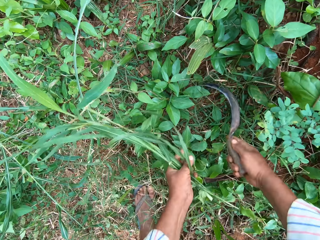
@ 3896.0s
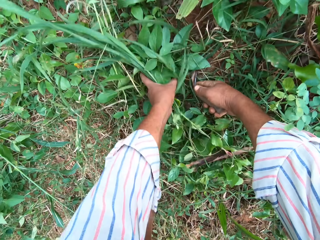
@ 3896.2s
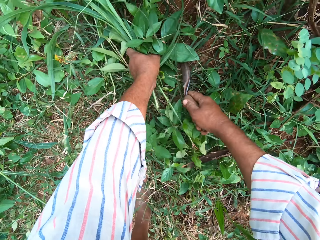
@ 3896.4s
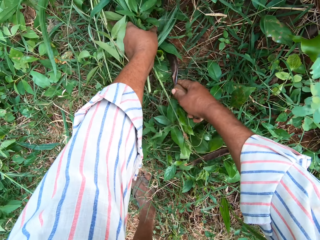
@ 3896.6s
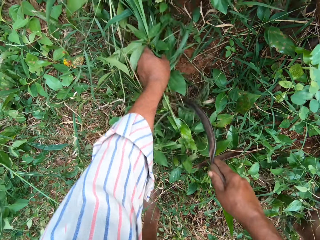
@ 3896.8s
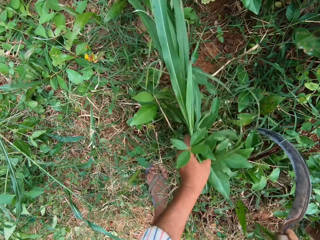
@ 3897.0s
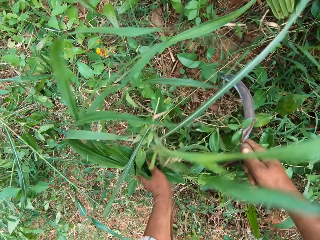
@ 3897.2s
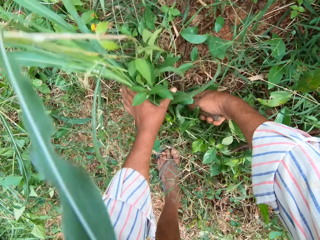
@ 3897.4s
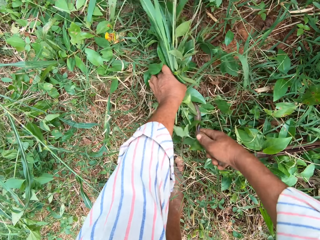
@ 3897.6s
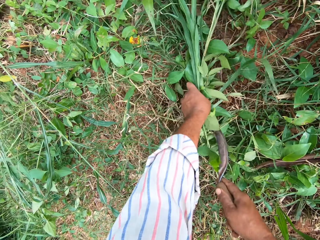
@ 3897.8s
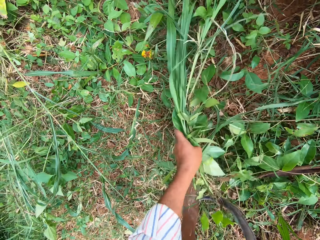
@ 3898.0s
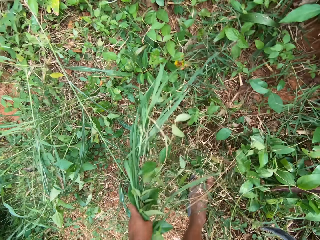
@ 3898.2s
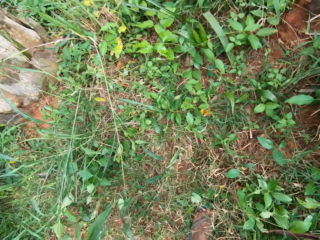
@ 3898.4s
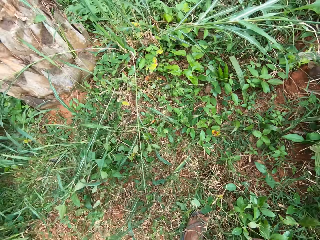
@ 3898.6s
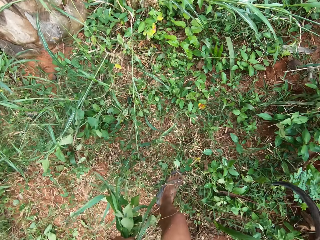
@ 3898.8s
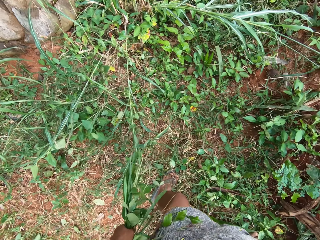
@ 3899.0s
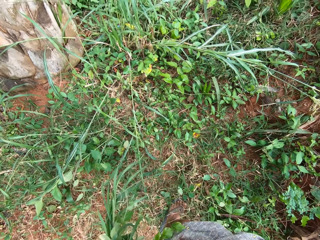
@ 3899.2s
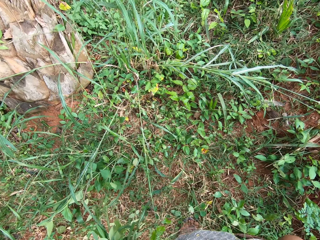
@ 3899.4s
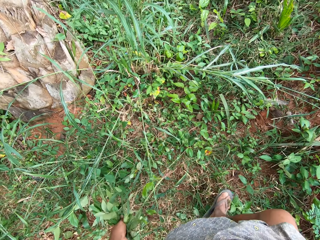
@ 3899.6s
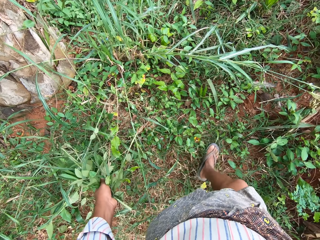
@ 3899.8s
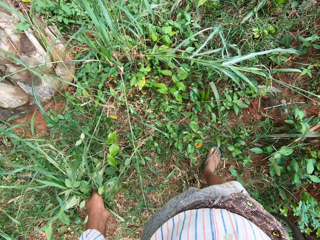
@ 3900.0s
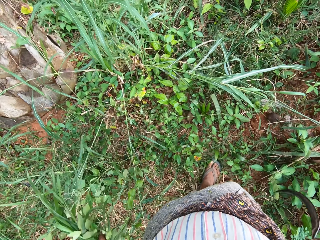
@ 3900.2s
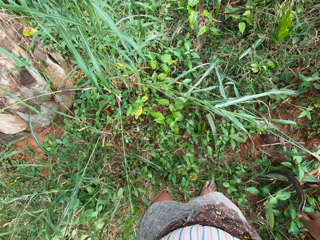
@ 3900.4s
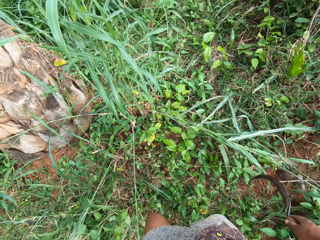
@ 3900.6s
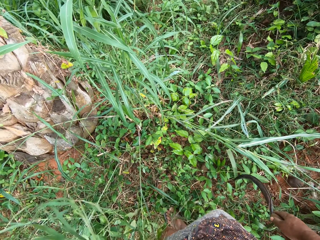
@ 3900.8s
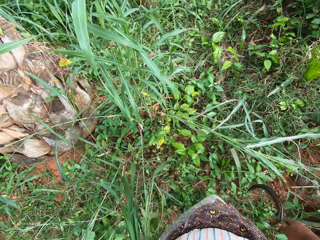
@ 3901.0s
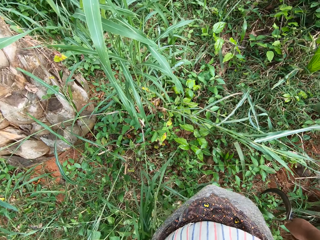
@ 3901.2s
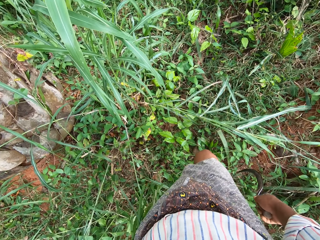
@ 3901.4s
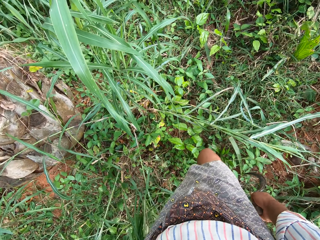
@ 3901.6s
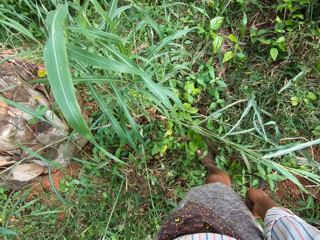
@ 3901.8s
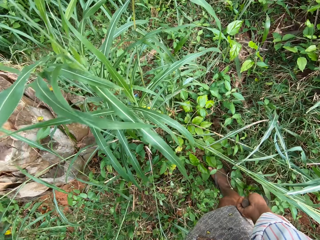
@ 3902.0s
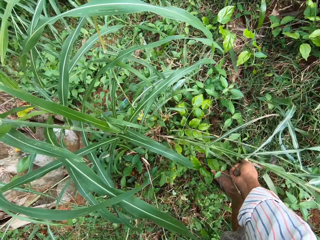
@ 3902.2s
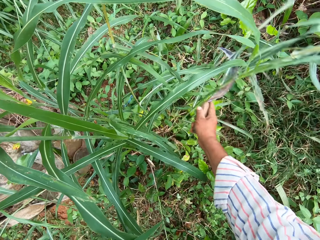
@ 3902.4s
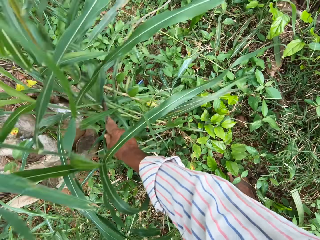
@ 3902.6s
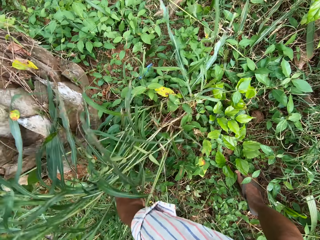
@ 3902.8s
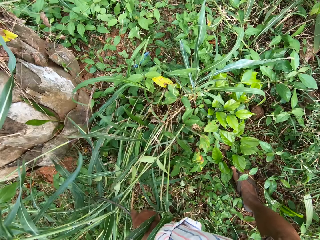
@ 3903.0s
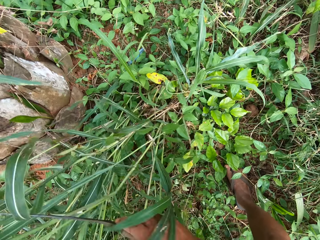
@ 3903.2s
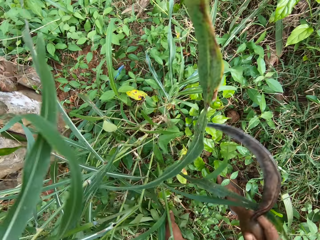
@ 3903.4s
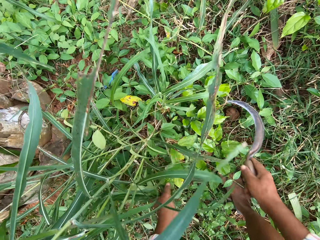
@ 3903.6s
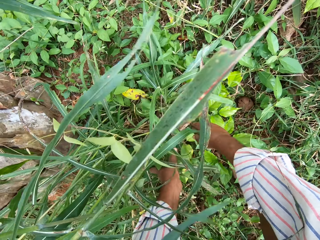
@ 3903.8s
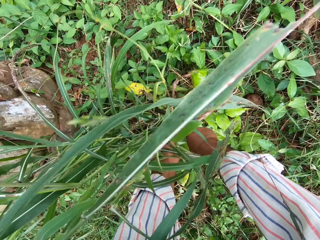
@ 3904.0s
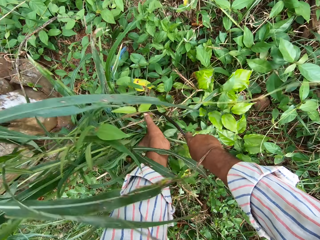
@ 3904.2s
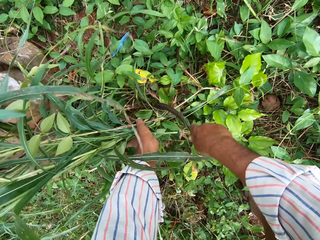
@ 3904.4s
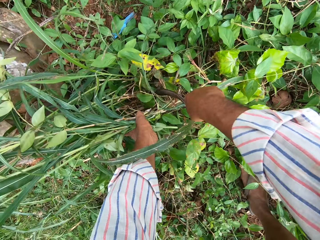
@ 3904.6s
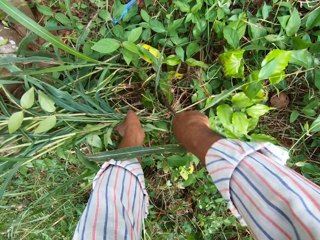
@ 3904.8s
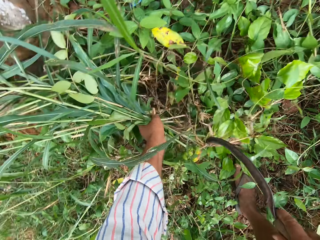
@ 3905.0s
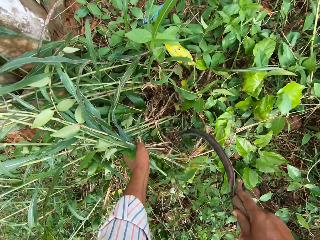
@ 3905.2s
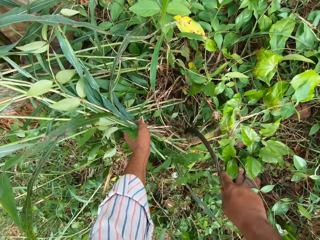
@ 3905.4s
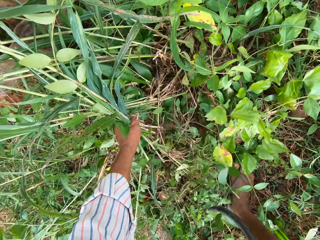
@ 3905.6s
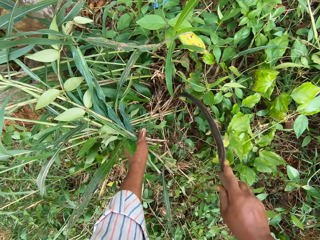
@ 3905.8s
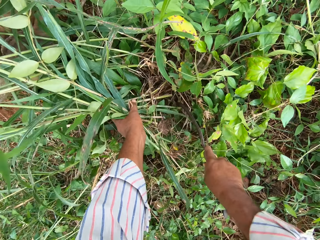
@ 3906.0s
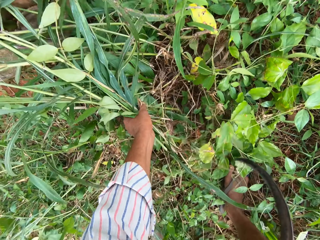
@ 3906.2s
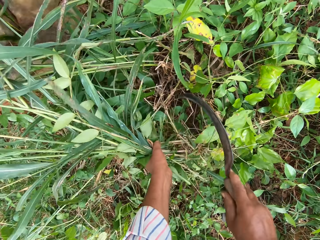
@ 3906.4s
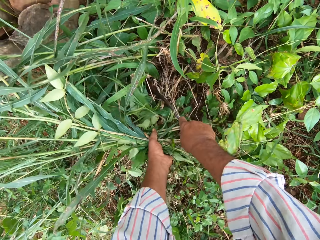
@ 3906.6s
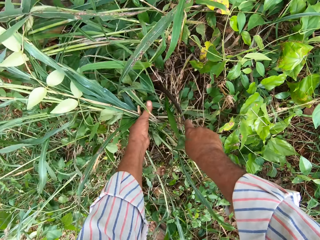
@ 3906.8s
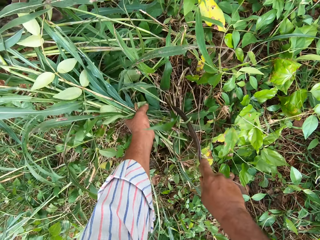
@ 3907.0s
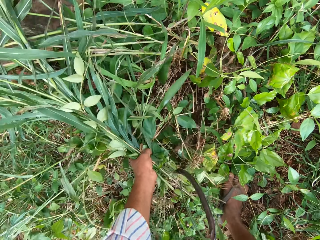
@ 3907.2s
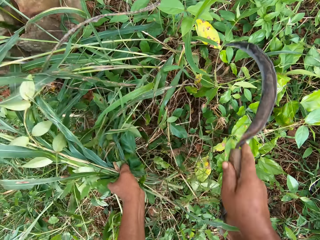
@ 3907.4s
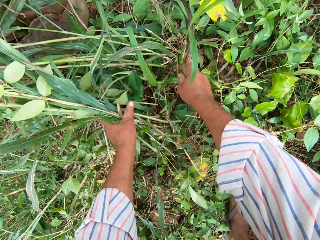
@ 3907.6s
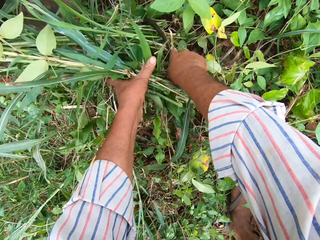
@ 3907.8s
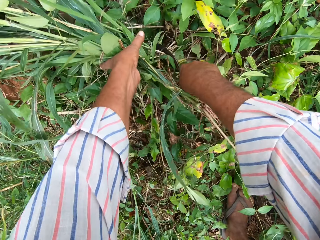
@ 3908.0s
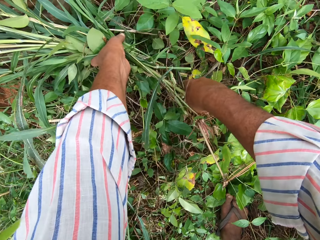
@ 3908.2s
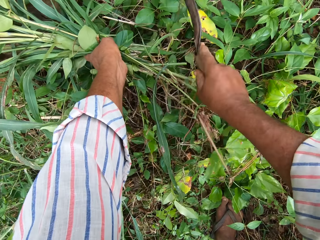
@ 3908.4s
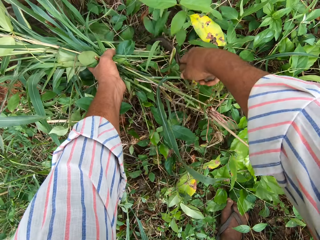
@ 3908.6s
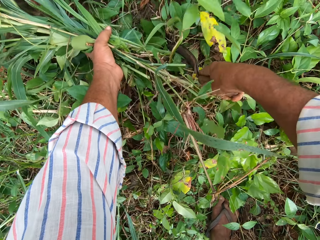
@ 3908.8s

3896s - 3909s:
The camera wearer walks. They move aside the grasses or napiergrass with the hand sickle. They cut the napiergrass.

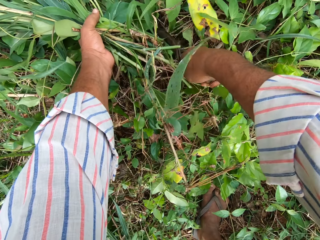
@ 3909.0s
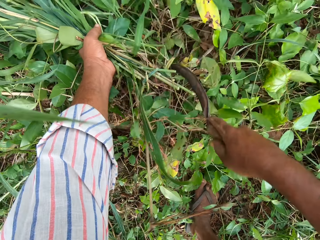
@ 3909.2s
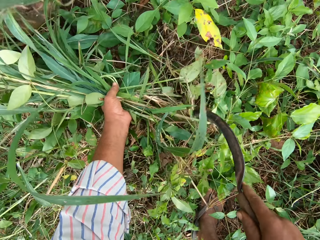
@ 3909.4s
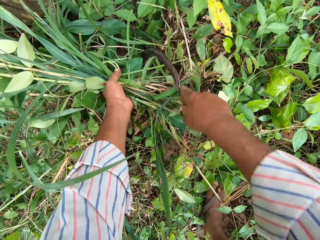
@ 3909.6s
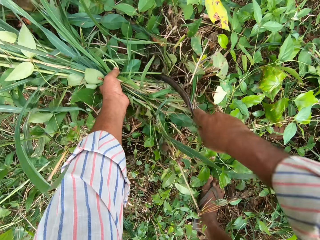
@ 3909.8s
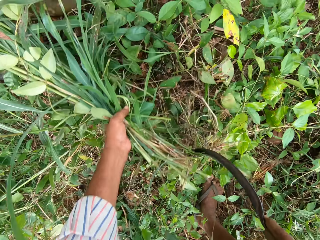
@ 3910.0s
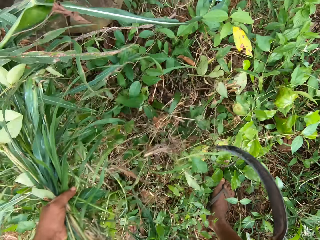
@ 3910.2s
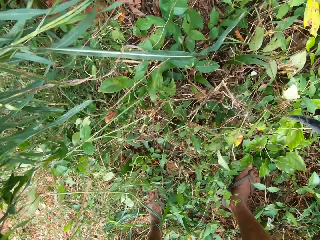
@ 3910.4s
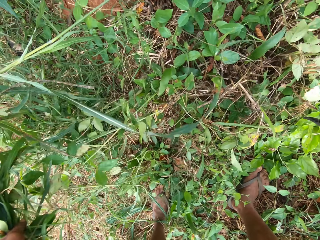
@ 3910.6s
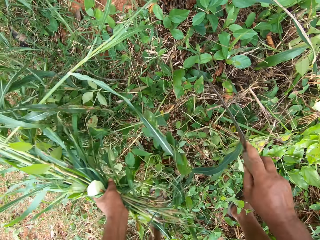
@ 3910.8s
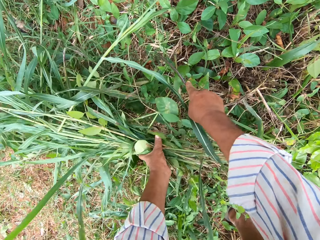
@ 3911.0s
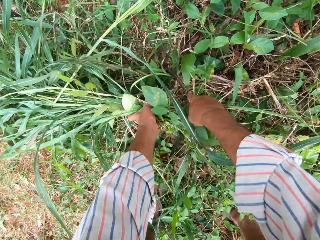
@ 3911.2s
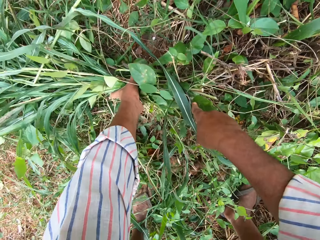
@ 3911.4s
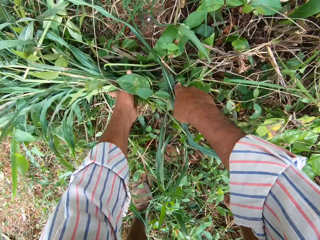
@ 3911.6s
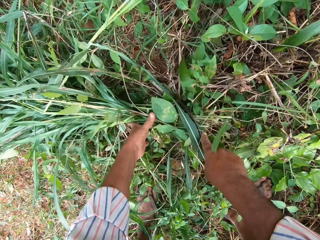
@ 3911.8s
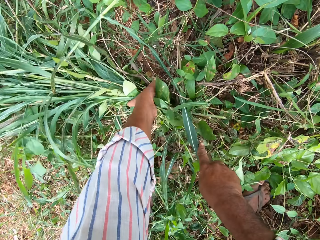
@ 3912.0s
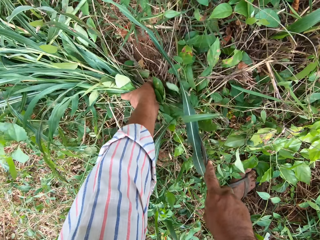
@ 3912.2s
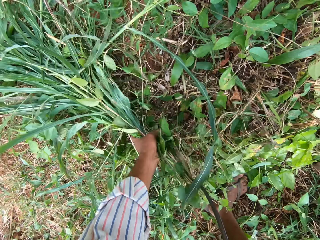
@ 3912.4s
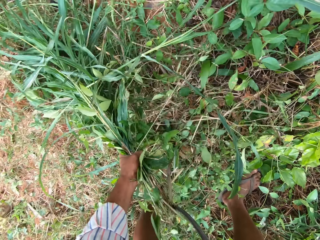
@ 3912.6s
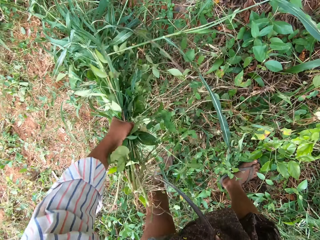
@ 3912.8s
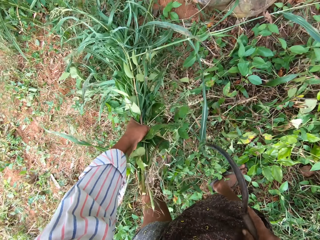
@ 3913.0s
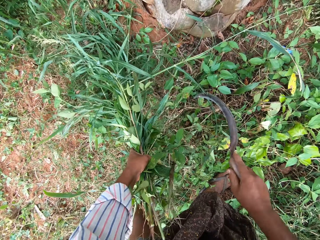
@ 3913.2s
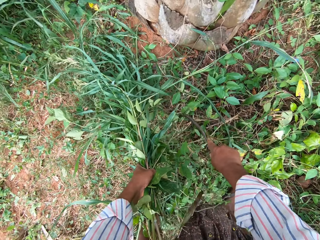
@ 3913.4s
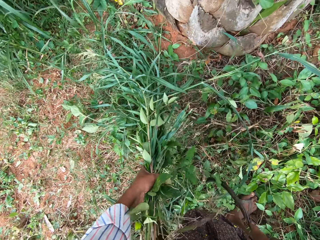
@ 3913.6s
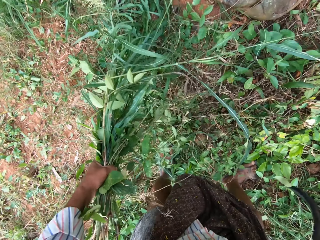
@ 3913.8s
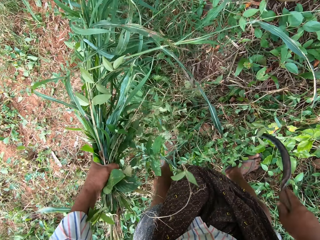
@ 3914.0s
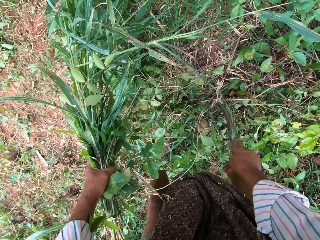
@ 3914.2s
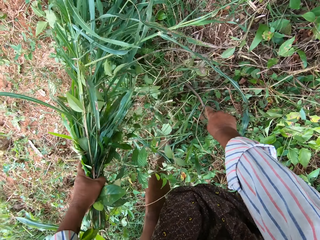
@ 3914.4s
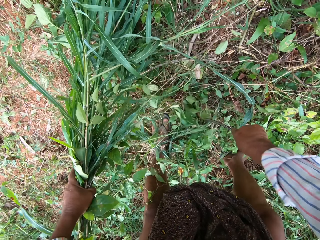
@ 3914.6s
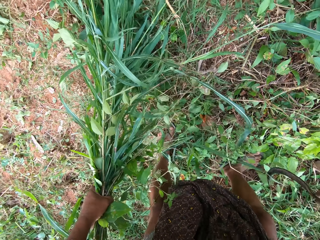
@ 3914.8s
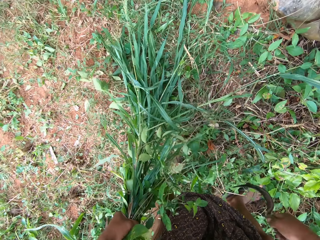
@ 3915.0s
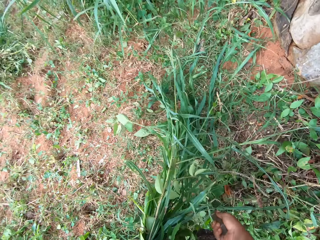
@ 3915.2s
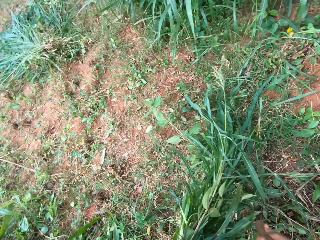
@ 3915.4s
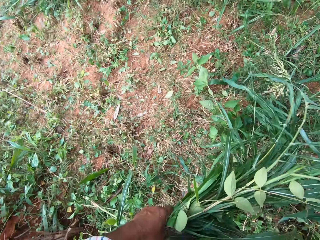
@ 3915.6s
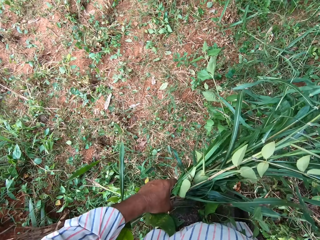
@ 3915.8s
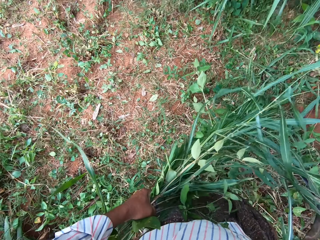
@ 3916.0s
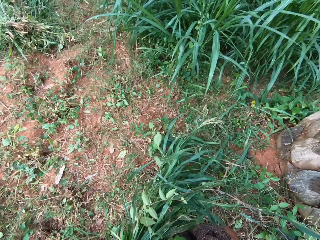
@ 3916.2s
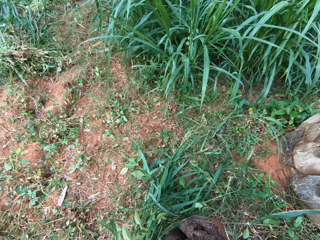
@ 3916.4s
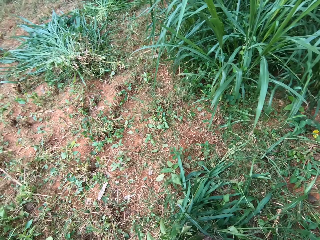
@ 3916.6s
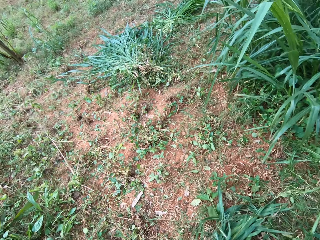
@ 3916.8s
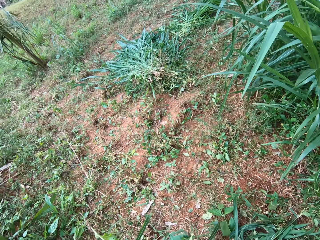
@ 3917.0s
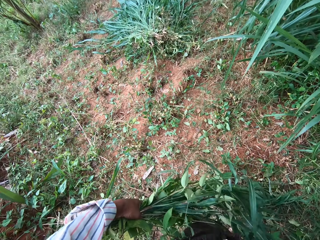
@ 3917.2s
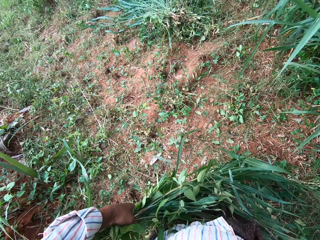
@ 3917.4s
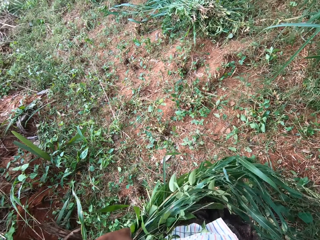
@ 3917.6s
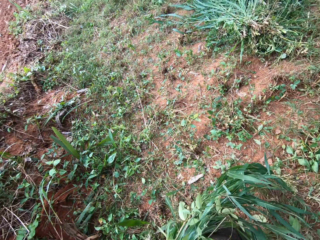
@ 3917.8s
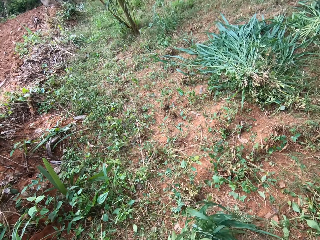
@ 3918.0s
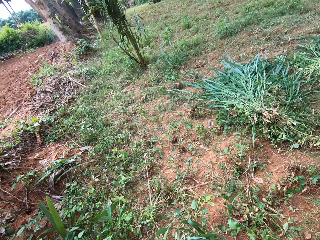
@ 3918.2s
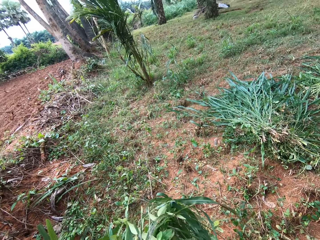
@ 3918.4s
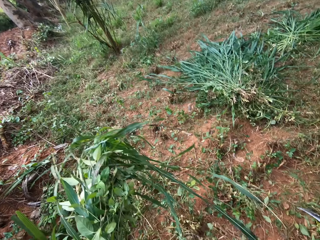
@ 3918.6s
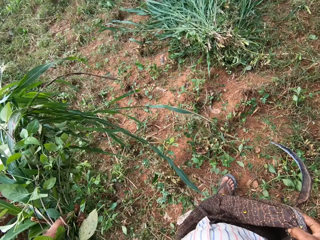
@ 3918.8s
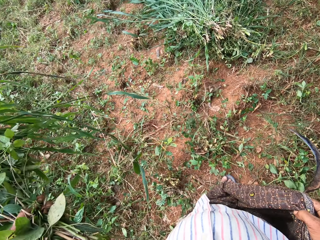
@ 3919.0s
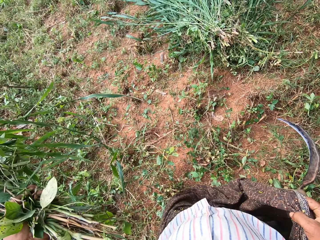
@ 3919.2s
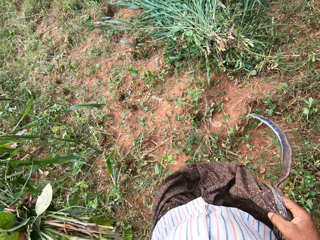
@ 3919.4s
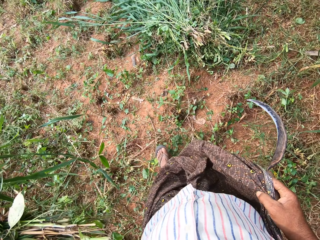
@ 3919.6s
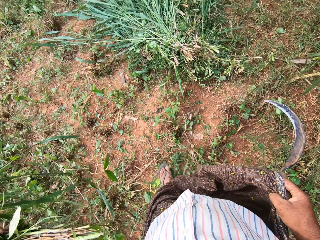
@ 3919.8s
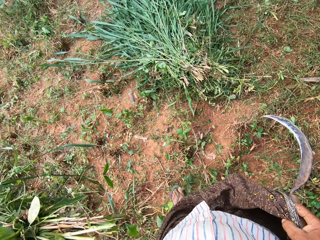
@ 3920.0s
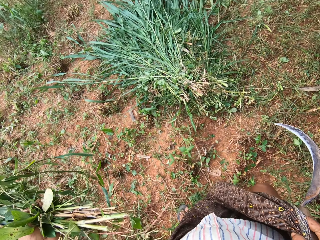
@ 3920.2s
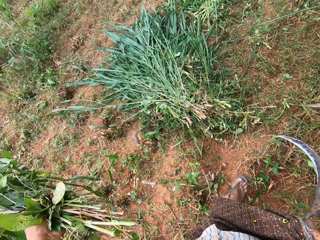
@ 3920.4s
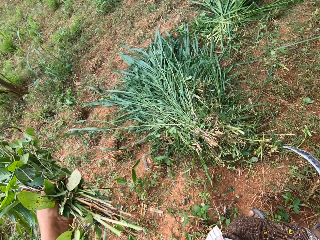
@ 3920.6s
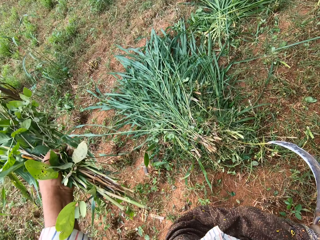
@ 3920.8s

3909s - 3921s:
The camera wearer stands and walks. He holds his cloth with his right hand.
